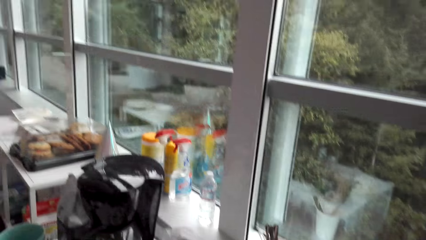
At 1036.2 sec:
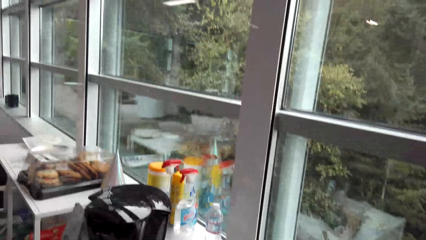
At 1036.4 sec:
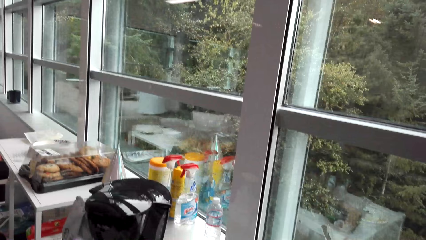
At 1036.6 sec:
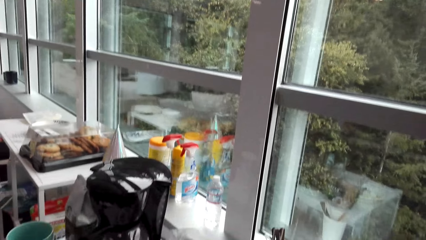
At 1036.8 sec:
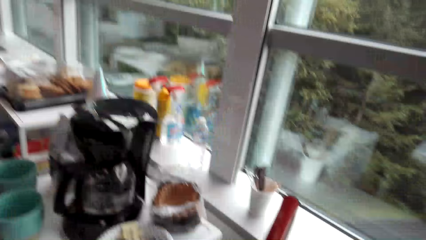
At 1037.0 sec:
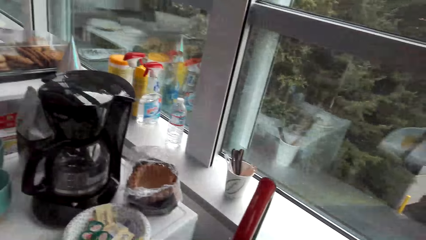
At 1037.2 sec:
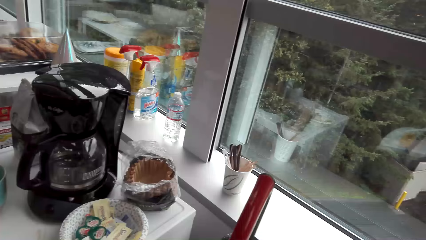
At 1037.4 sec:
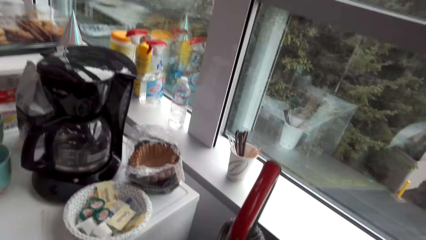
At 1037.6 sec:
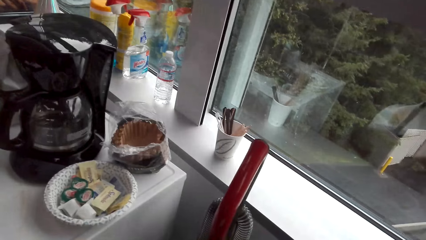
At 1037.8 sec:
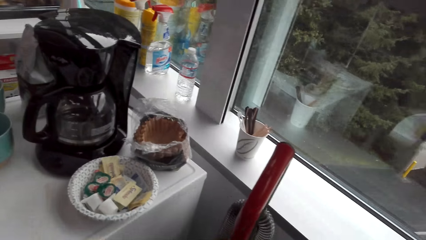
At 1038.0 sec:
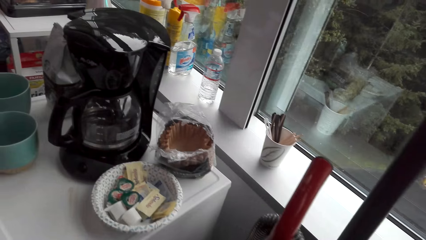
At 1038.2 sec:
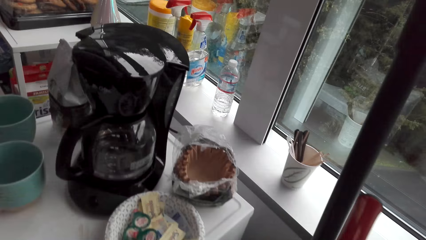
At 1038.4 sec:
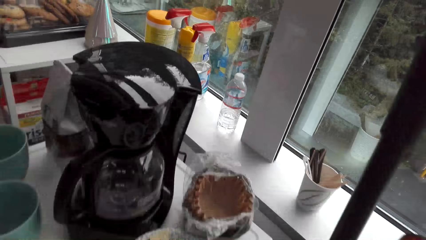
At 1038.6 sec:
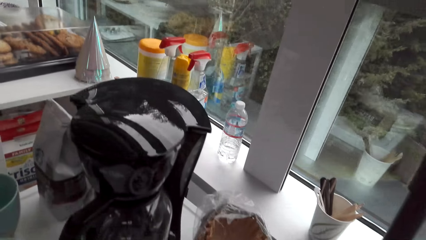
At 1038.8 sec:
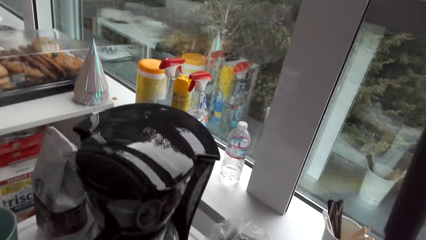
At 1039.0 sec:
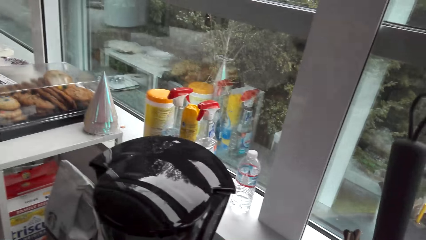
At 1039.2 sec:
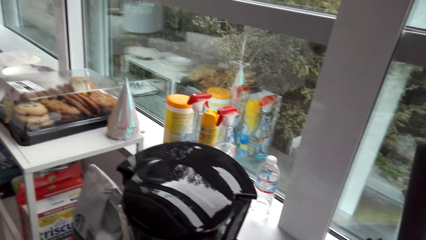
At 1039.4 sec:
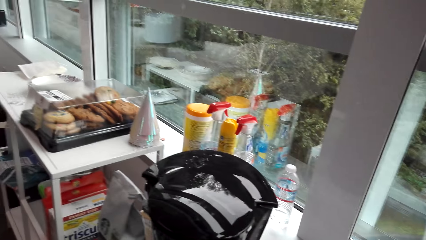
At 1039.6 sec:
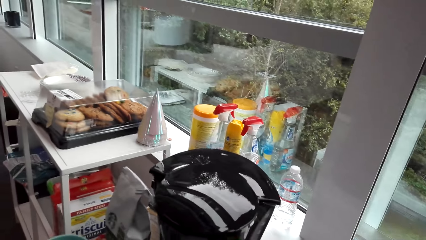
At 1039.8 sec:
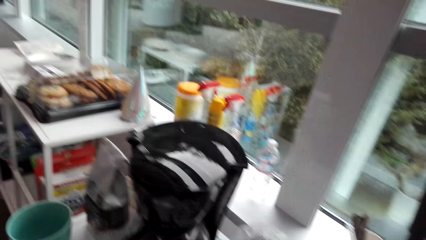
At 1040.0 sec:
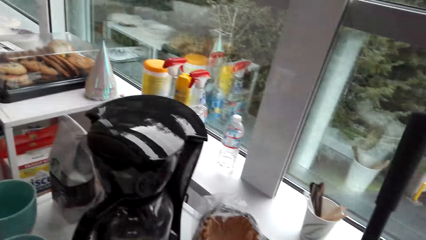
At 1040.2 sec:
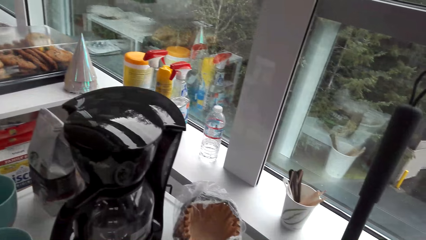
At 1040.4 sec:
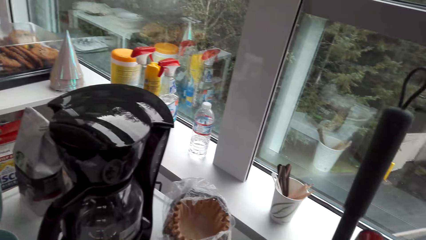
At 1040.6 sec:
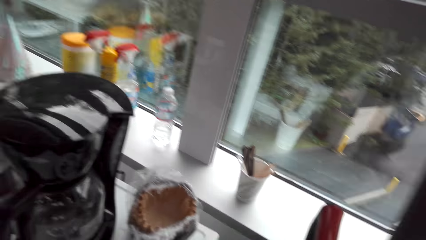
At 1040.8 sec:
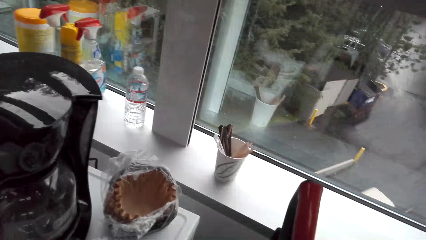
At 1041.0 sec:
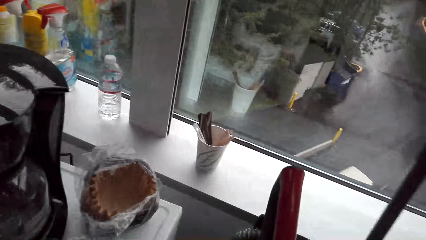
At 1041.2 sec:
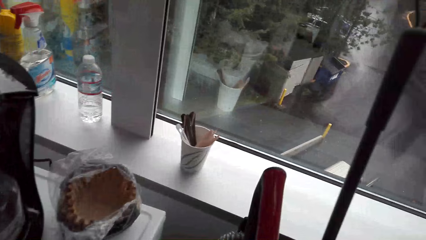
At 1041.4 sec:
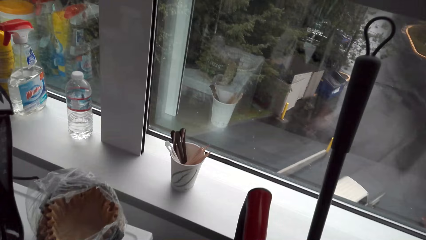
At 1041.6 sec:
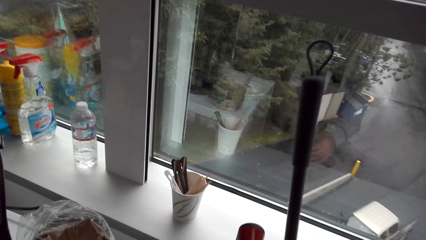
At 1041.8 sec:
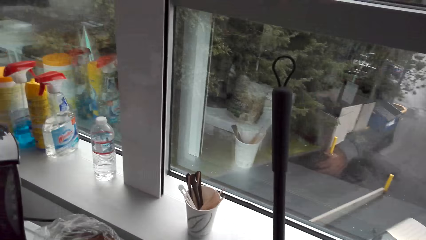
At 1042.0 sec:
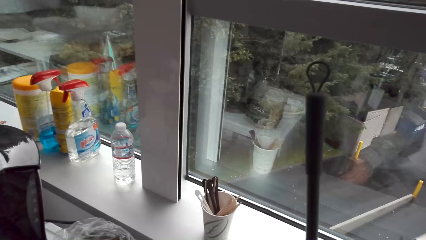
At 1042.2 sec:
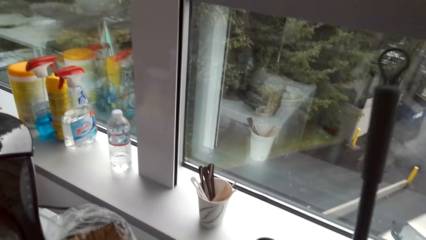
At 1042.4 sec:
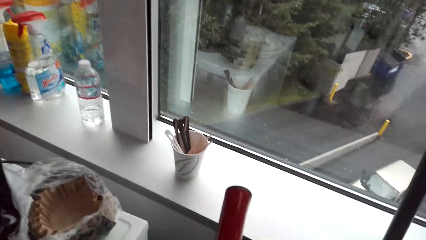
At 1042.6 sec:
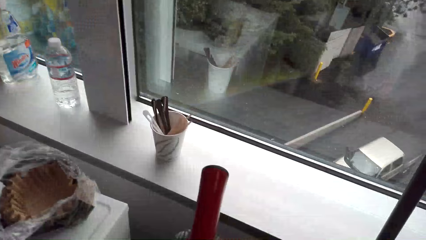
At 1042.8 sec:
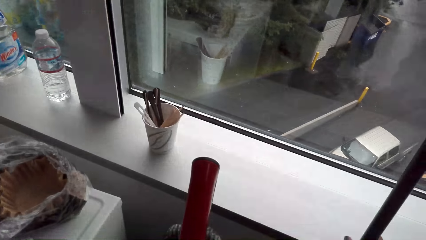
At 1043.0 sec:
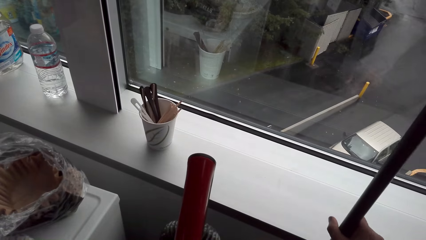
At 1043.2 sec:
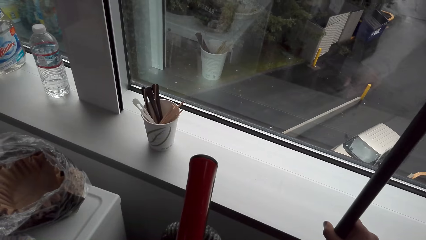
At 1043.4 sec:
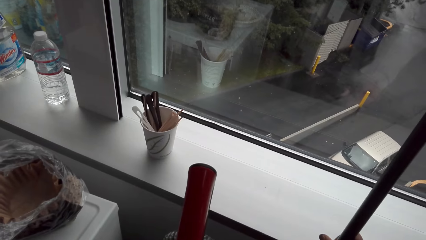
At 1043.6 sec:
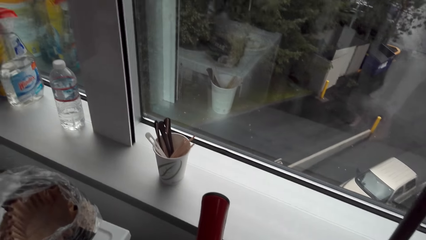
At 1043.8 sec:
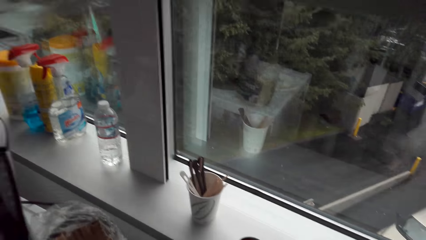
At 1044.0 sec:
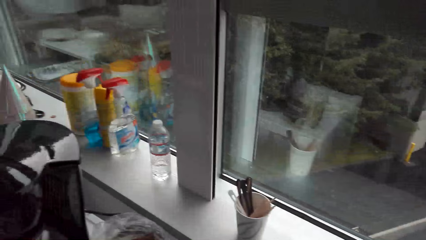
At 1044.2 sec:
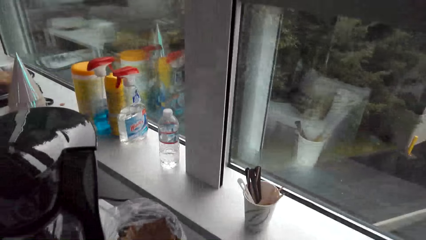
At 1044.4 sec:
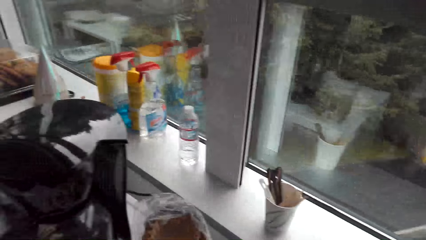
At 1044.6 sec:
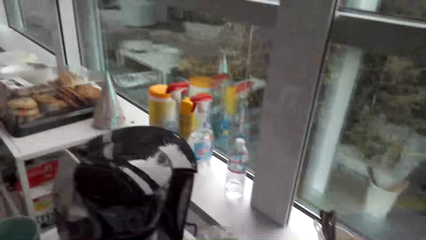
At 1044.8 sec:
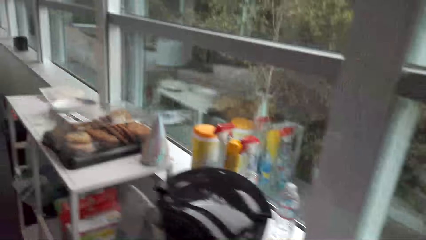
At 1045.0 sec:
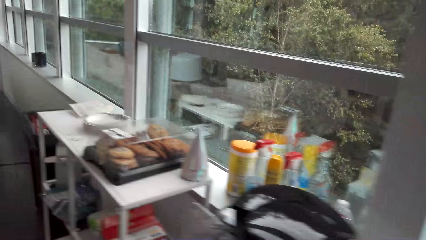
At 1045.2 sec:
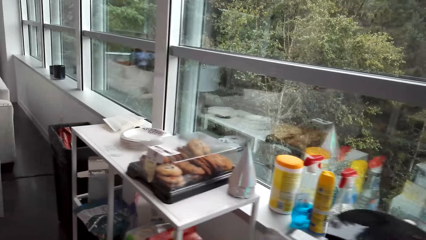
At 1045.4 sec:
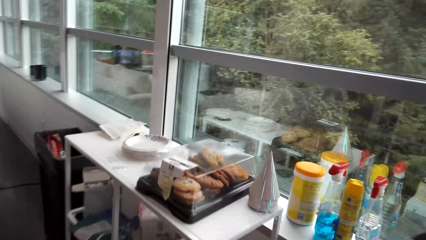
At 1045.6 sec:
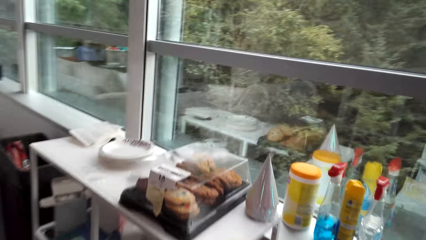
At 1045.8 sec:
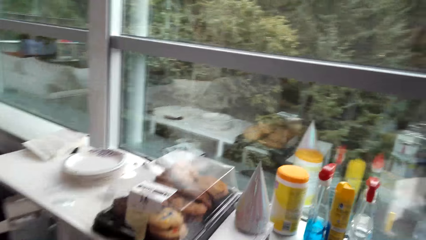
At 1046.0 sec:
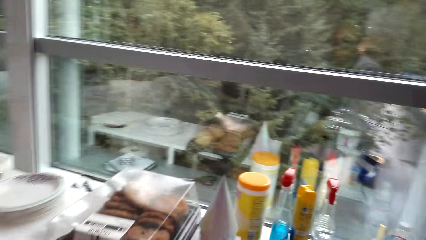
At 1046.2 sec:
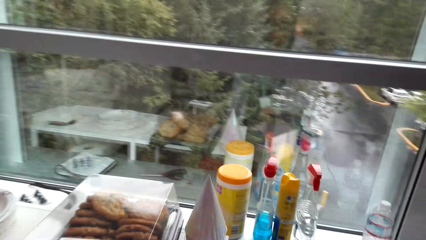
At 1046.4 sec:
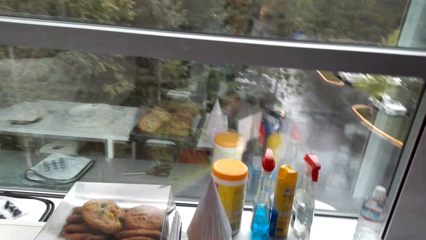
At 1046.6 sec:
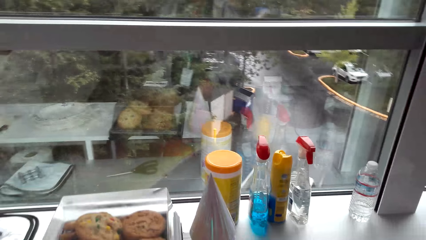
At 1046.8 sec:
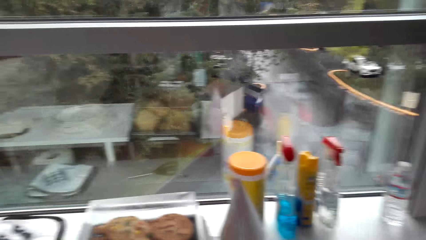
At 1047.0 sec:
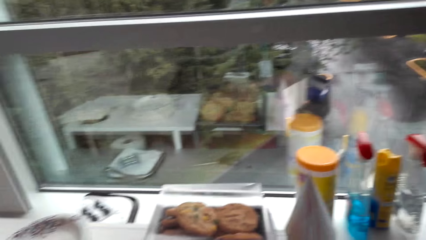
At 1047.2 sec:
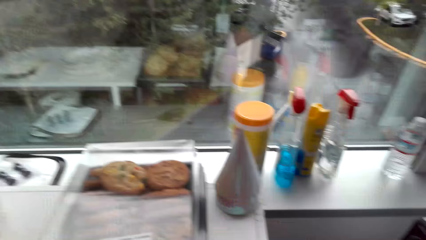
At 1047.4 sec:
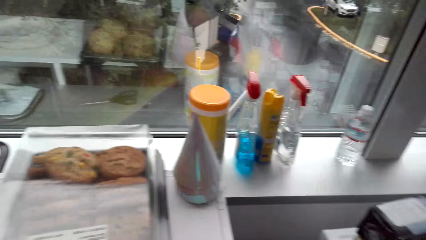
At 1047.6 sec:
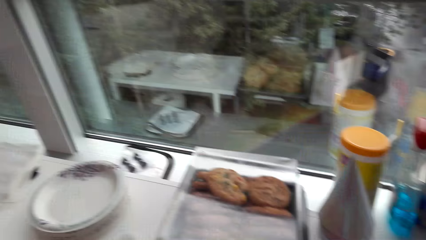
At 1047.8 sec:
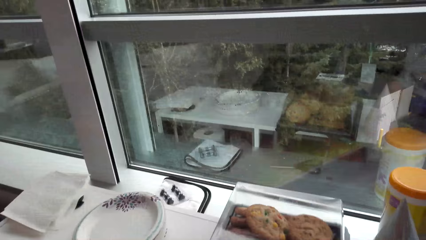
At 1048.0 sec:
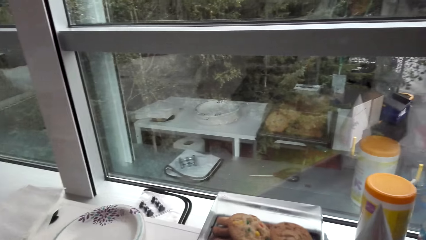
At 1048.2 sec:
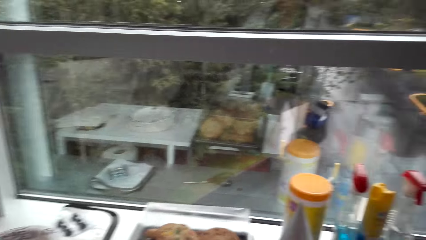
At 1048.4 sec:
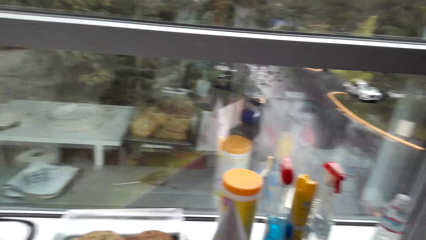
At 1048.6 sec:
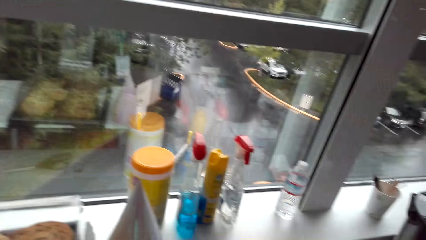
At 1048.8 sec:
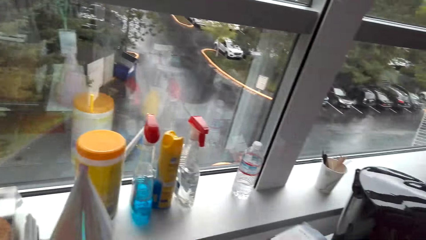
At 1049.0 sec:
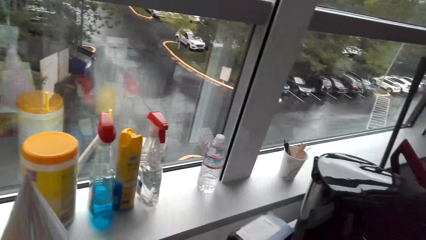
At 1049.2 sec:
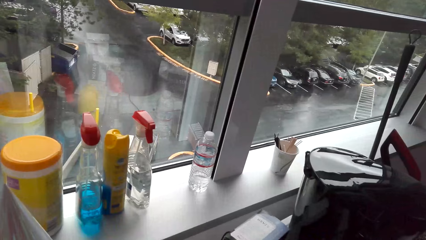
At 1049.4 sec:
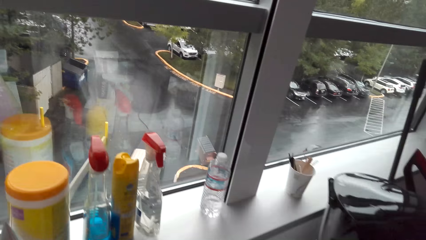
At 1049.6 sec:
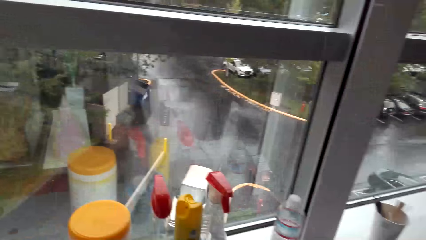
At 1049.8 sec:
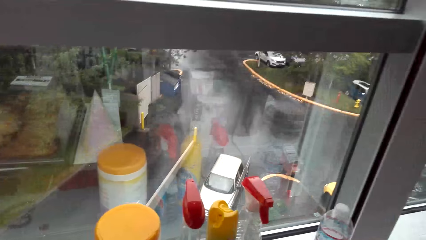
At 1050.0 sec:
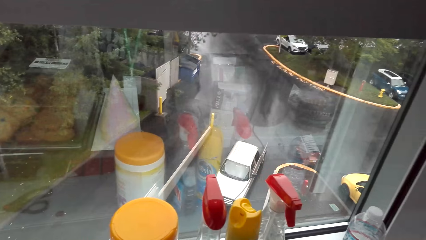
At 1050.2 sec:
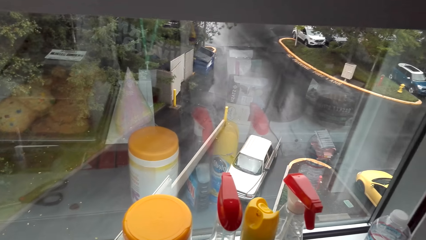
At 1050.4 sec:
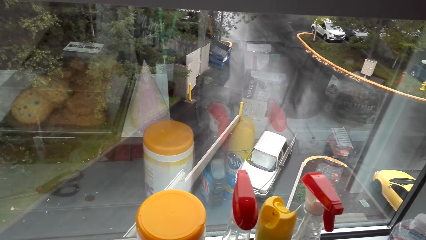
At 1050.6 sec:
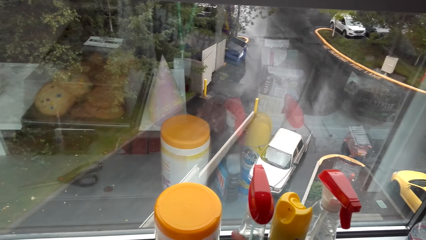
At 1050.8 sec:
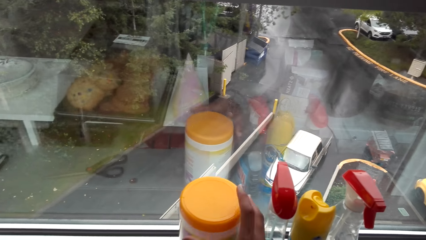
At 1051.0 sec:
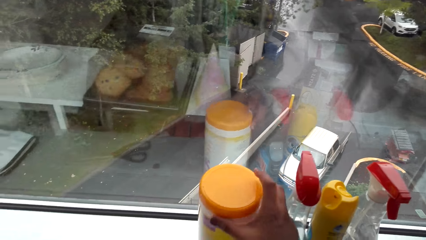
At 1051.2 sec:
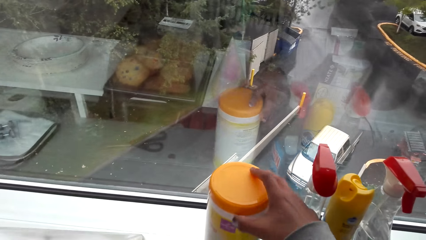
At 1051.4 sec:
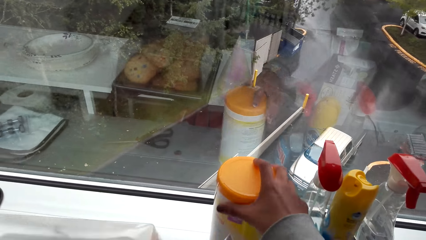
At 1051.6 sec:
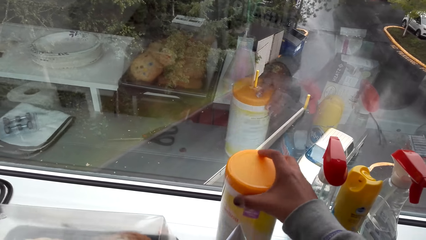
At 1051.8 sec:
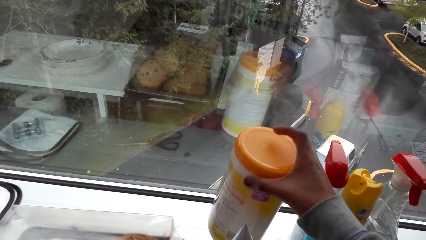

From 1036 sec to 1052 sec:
The camera wearer places the broom on the wall. They look around.
